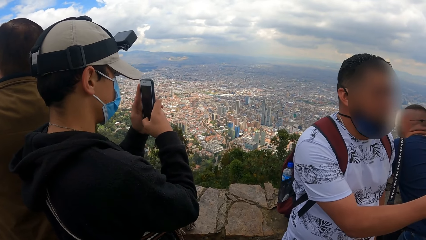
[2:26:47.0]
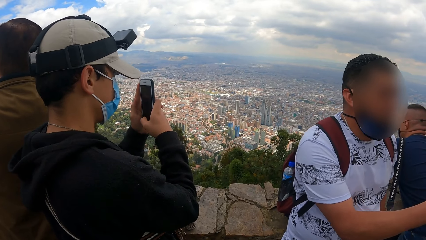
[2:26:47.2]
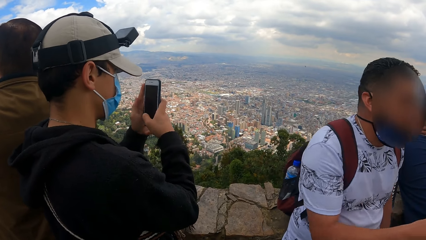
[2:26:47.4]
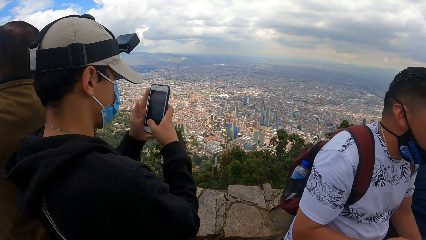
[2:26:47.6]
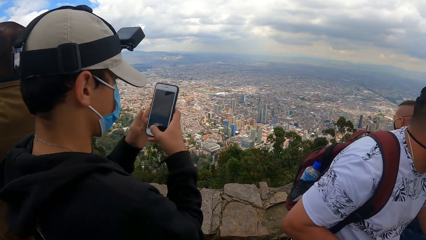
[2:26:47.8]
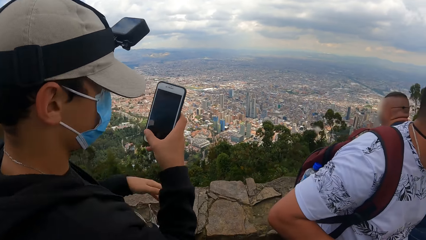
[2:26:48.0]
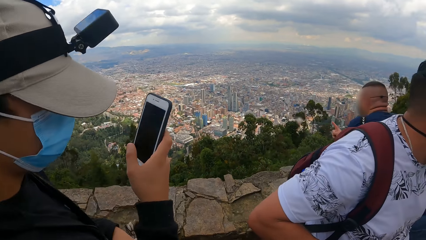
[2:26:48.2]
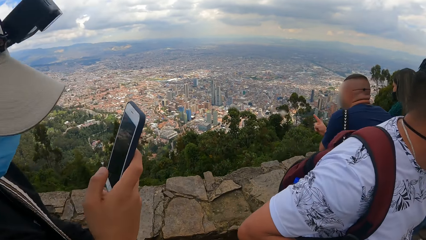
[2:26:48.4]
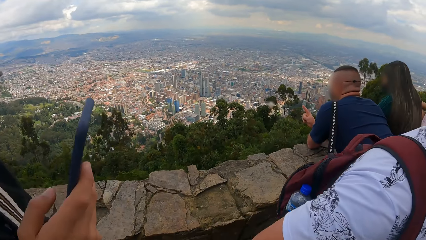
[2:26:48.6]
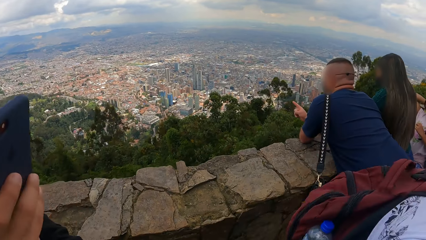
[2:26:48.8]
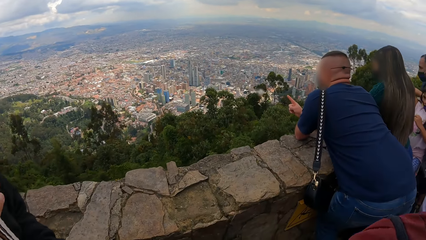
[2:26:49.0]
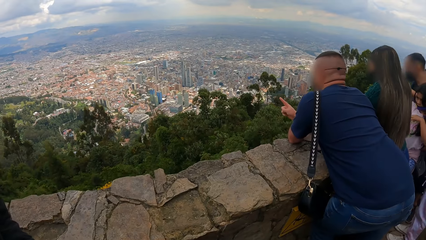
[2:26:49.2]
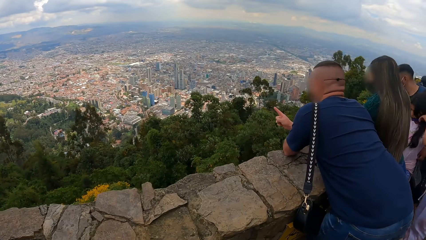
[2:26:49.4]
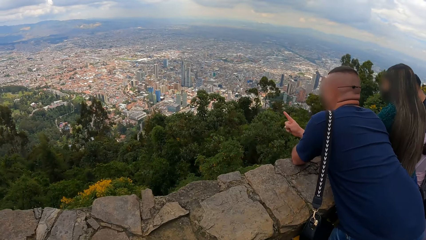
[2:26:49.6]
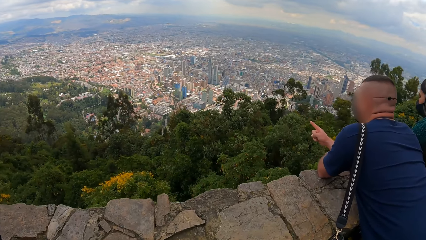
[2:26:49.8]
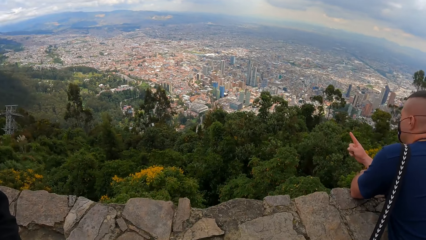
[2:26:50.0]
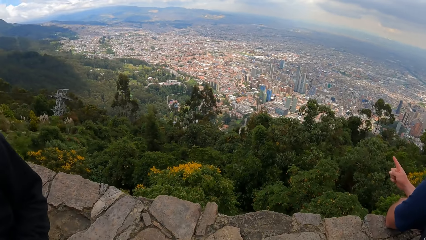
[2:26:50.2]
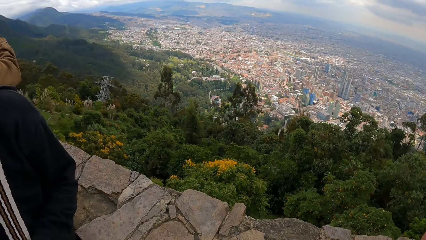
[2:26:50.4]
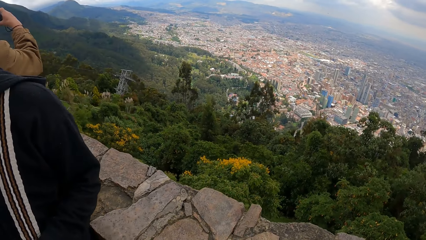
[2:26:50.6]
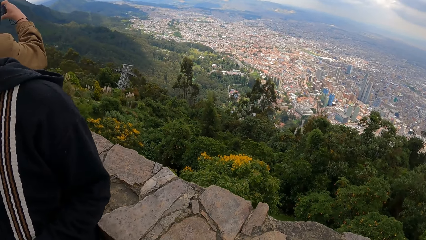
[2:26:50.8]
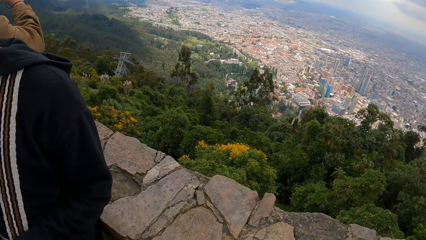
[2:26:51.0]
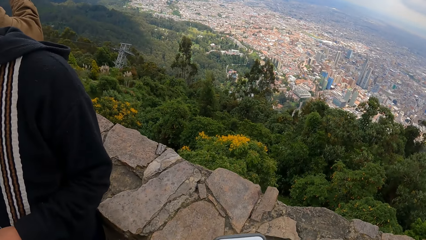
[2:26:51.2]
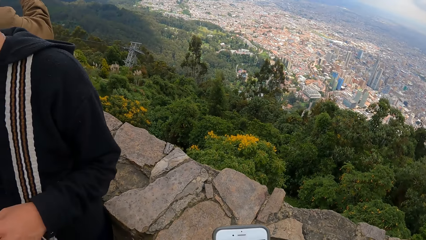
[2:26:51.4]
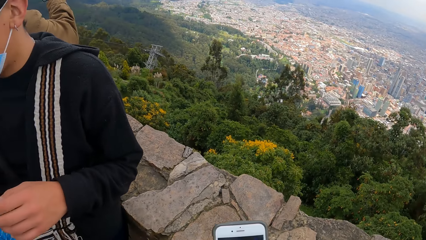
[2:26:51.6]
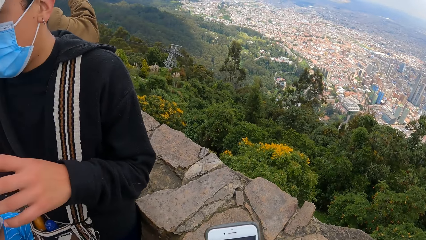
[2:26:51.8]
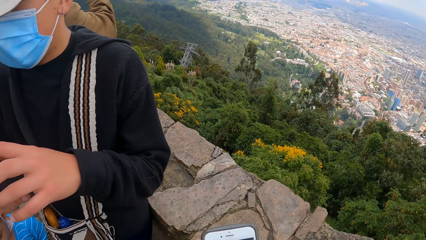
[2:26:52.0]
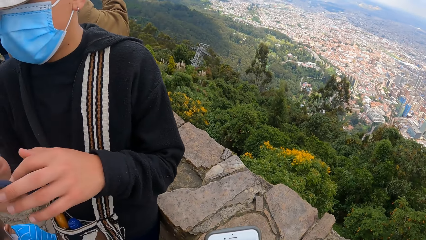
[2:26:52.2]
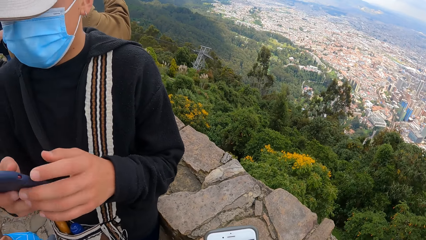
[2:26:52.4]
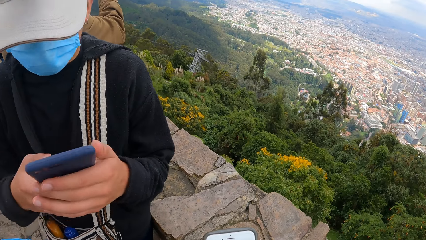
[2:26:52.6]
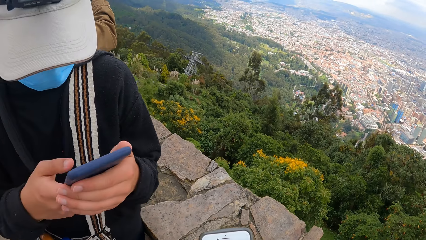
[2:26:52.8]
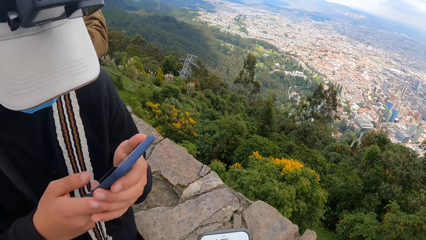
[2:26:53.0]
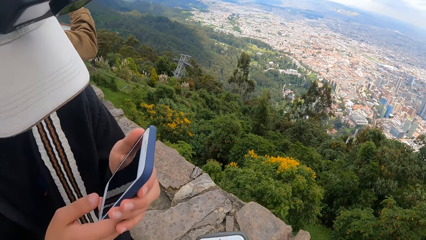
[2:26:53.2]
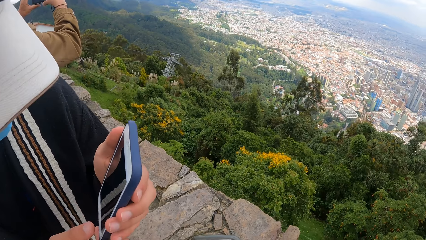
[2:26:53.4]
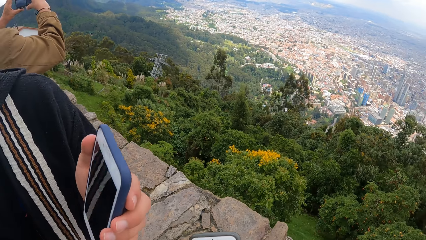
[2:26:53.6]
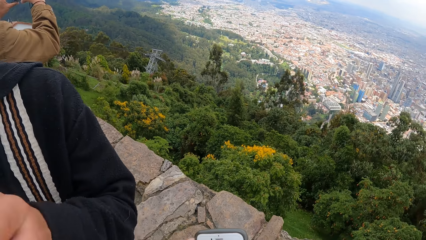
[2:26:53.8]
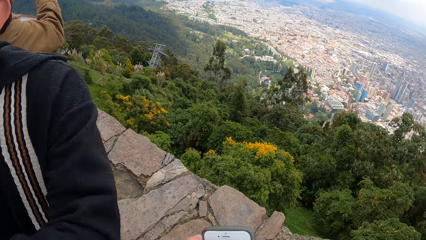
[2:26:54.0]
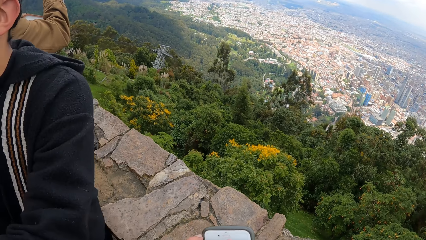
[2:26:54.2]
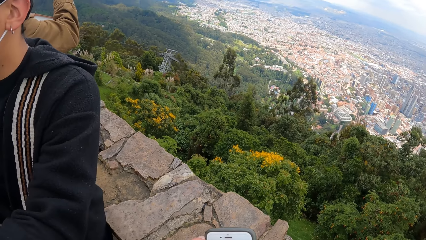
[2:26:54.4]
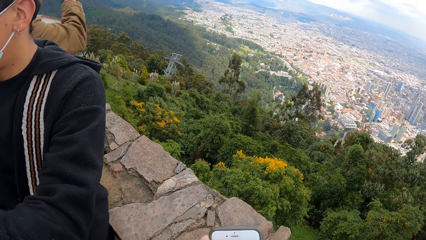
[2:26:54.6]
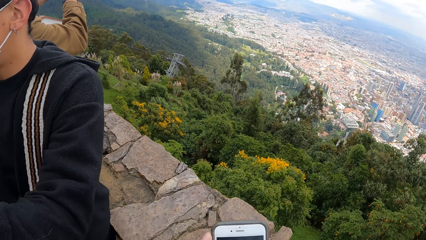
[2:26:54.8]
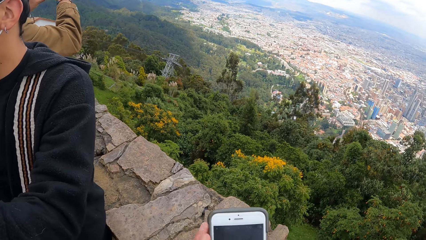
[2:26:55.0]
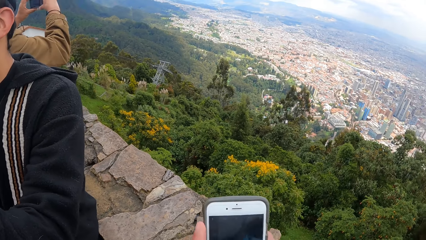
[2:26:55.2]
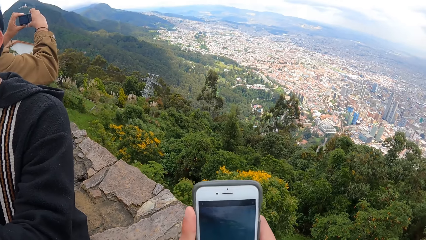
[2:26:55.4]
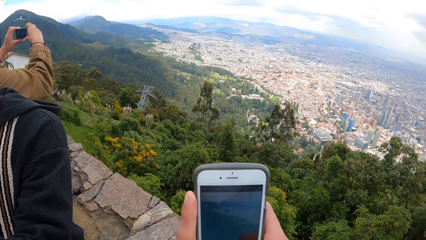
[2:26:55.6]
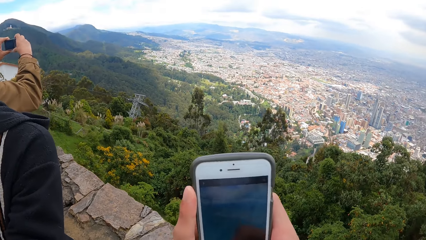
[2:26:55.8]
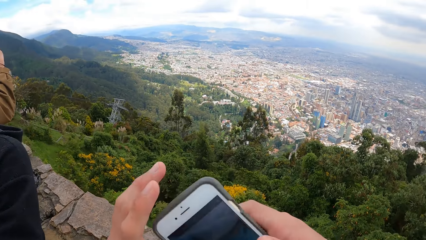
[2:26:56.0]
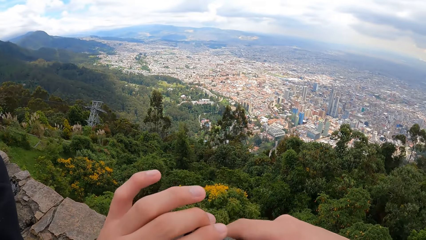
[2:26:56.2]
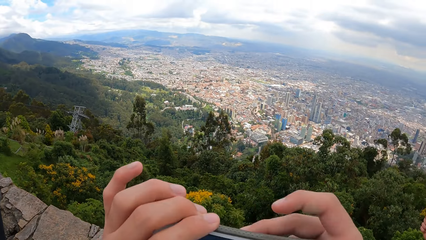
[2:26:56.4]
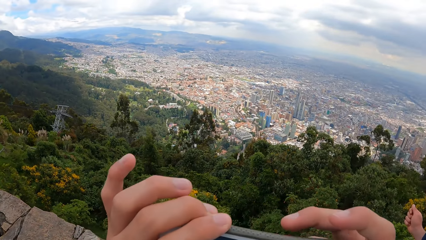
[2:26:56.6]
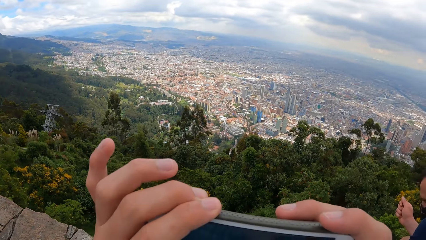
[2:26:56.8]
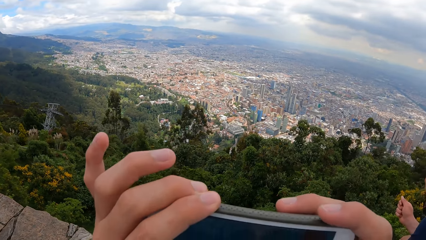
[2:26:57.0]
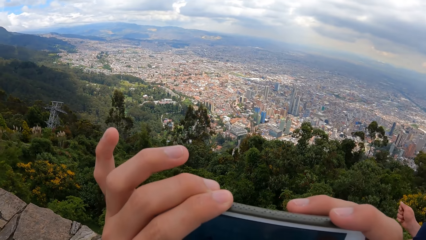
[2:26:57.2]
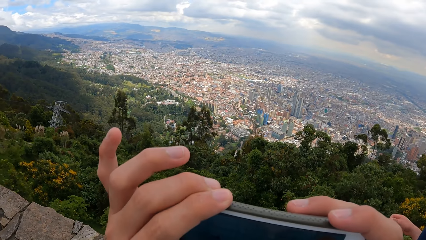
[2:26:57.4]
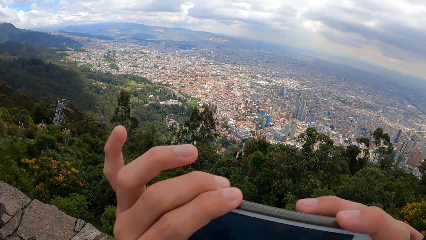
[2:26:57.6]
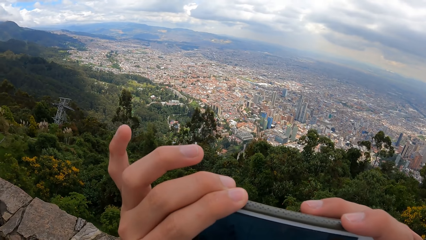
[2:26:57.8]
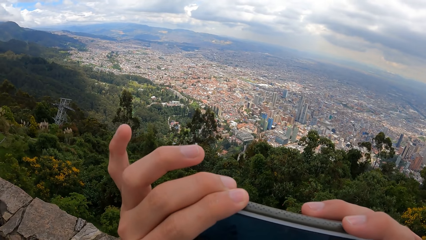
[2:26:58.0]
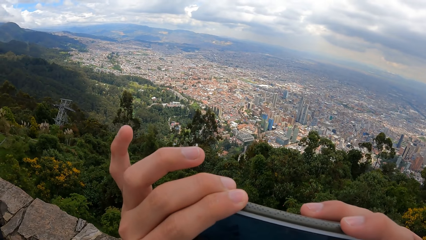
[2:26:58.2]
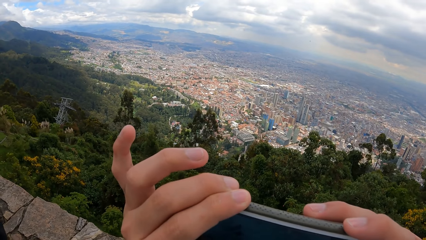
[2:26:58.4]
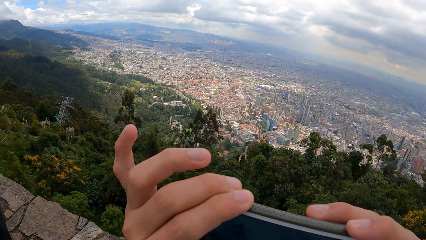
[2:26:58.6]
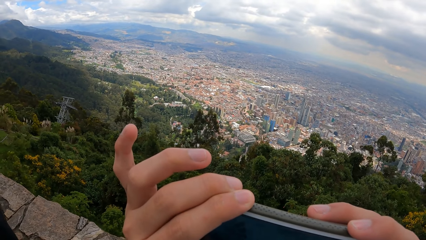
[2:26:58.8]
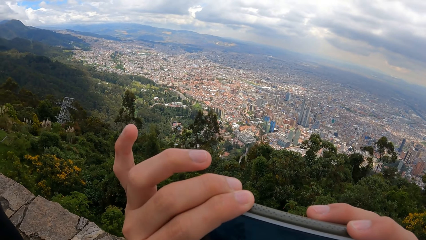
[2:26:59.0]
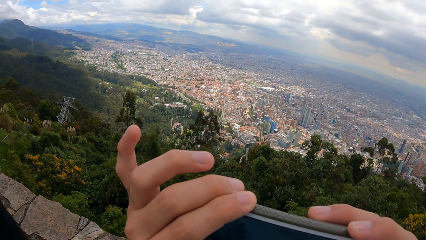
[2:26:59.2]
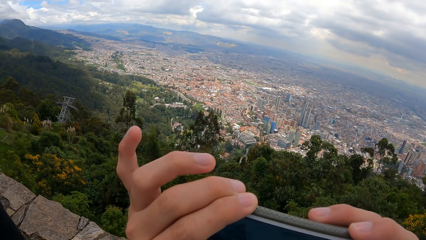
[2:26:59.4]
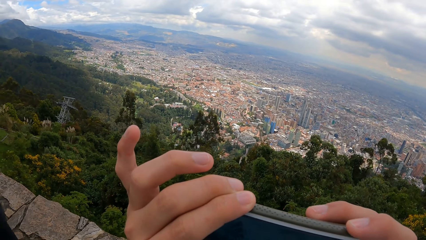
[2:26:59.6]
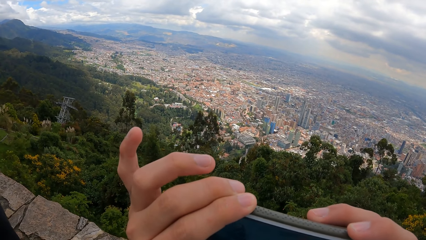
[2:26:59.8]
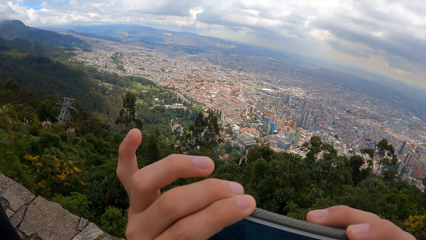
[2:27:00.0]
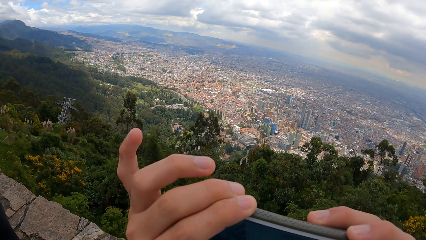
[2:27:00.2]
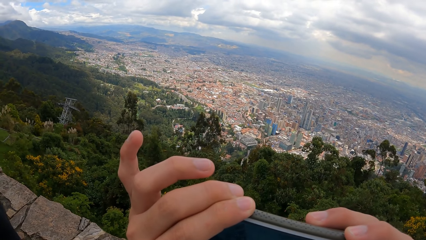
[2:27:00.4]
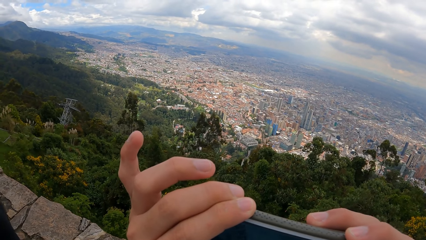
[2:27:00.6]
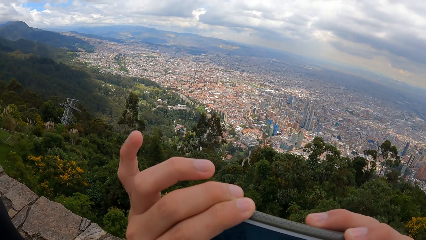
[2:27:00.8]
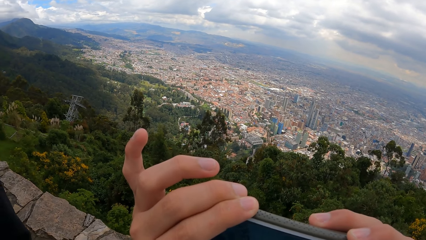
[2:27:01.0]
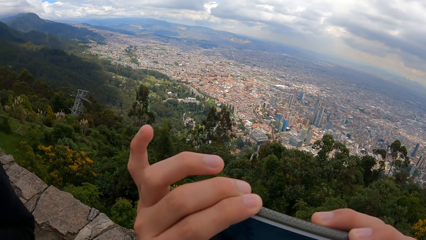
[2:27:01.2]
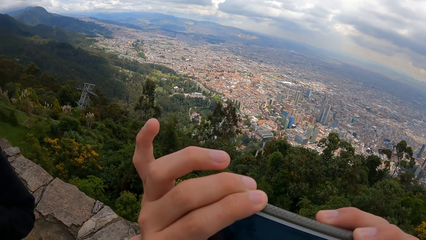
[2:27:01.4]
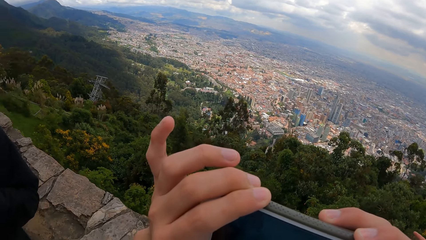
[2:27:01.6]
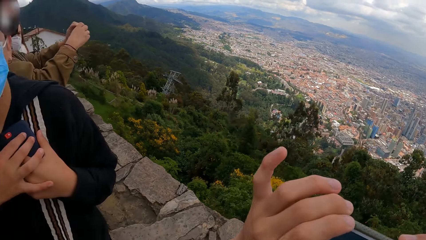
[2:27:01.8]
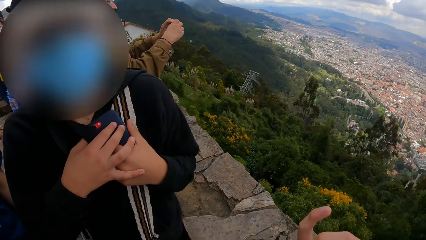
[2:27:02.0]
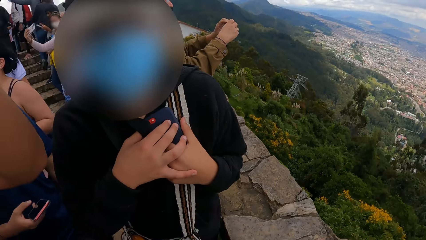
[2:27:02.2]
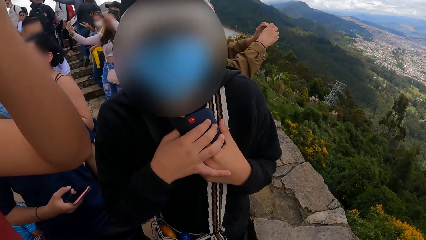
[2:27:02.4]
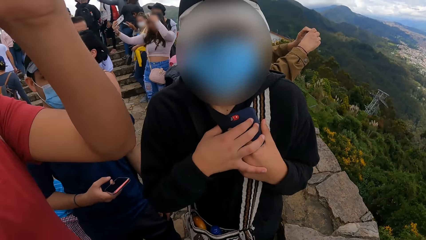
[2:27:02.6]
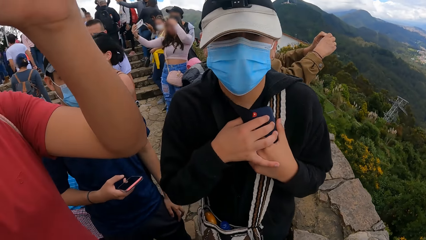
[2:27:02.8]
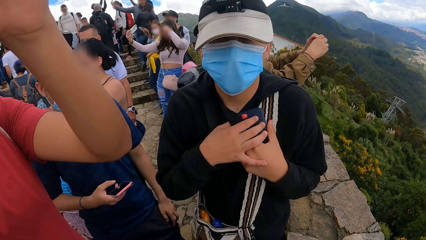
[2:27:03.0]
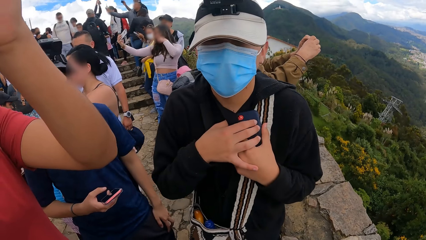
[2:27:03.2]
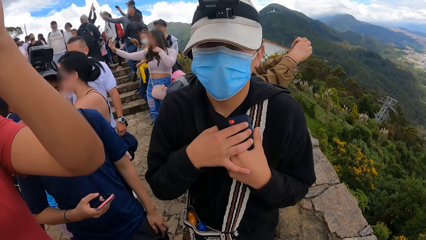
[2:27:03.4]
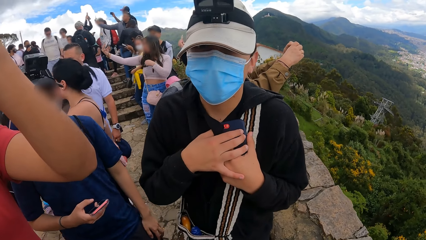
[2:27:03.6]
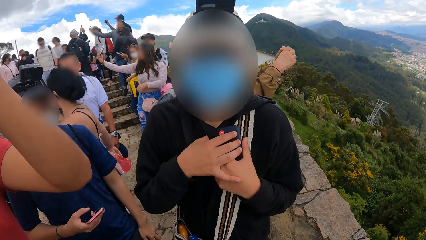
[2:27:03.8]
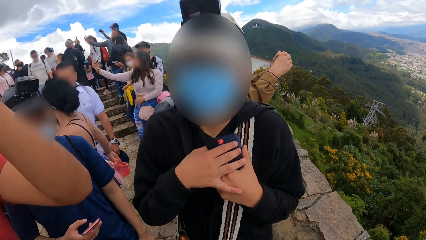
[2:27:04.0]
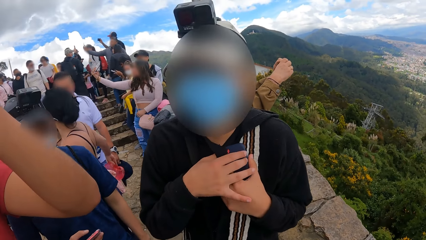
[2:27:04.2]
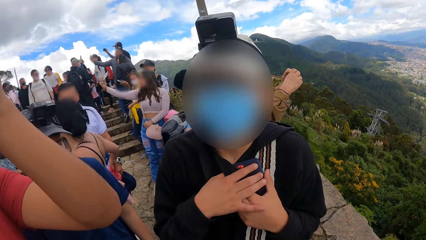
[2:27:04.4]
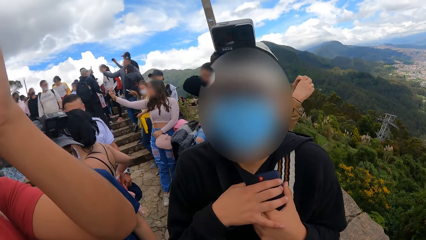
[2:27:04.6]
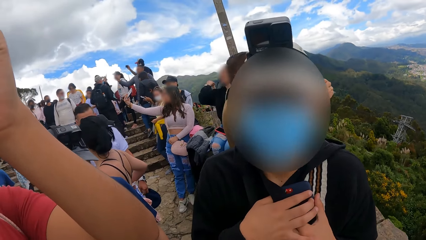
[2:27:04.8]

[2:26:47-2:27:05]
The camera wearer looks around. A man operates the phone in his hands. The camera wearer operates the phone with both her hands. She takes a photo. She converses with the man. She looks around. Another man touches the camera on the camera wearer's head with his left hand.
